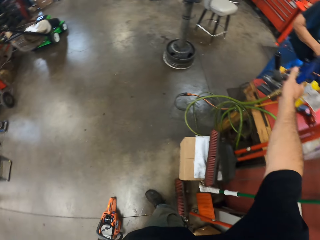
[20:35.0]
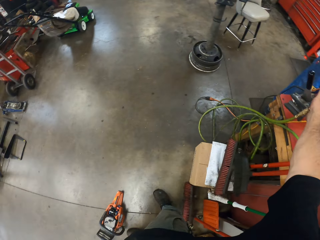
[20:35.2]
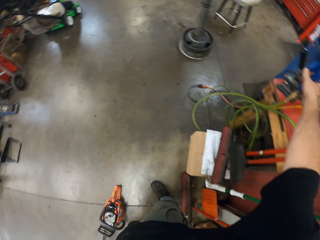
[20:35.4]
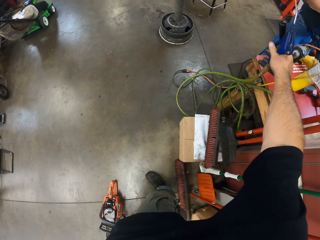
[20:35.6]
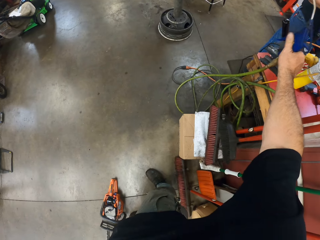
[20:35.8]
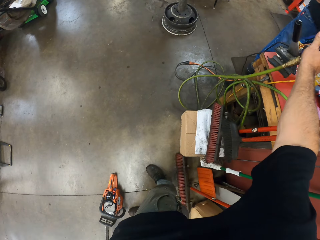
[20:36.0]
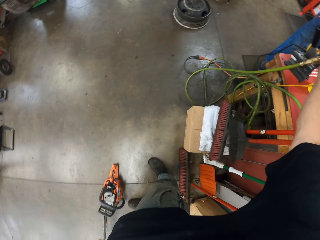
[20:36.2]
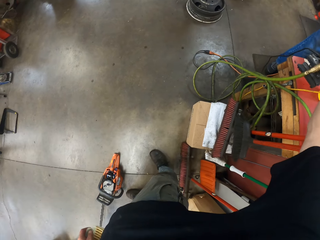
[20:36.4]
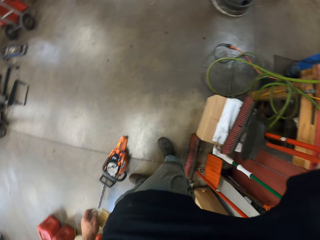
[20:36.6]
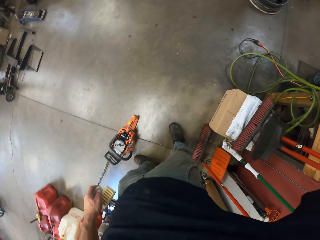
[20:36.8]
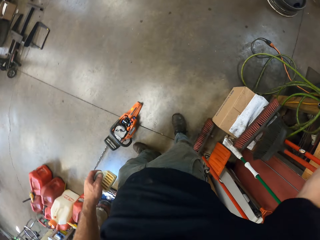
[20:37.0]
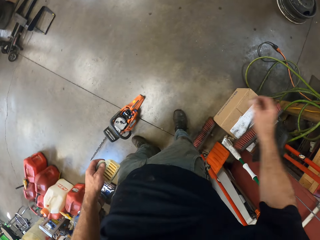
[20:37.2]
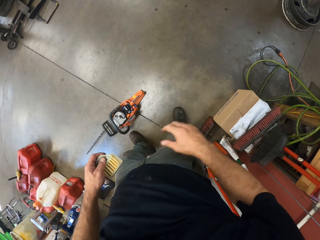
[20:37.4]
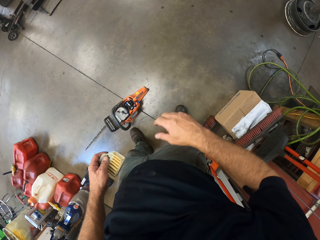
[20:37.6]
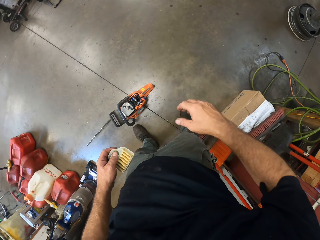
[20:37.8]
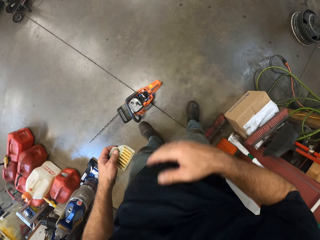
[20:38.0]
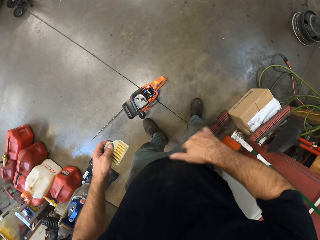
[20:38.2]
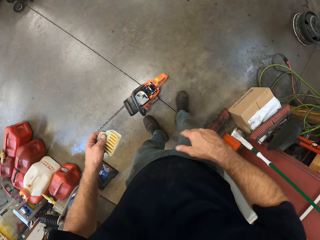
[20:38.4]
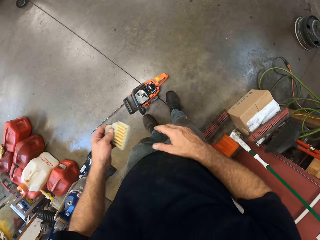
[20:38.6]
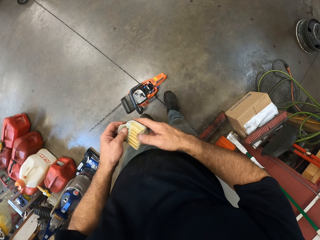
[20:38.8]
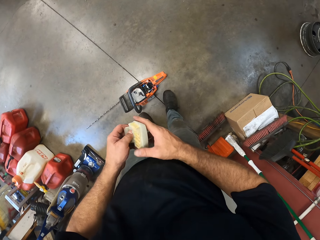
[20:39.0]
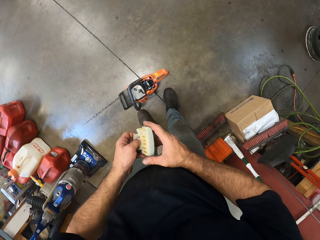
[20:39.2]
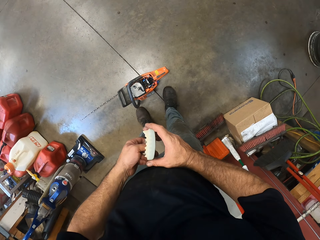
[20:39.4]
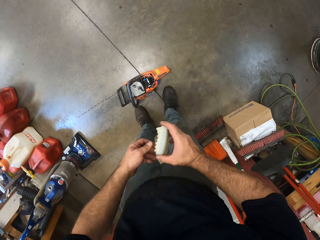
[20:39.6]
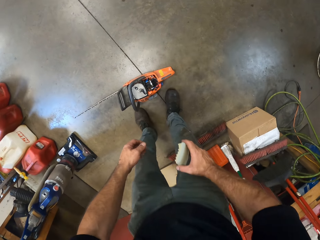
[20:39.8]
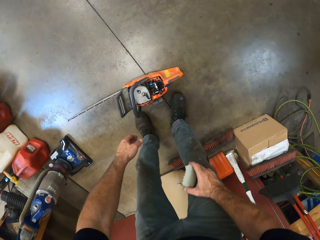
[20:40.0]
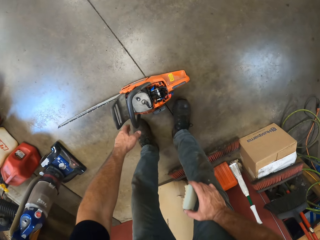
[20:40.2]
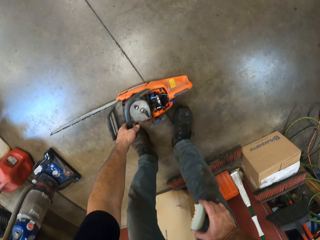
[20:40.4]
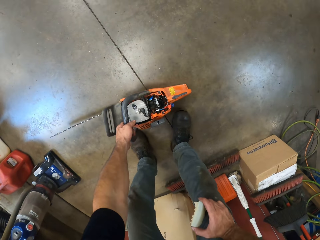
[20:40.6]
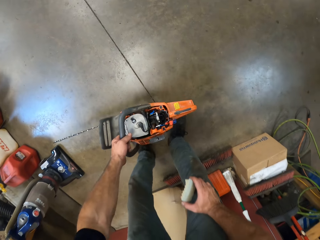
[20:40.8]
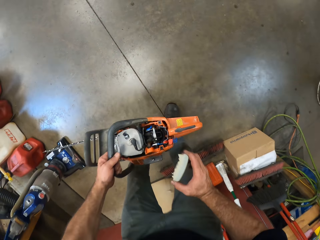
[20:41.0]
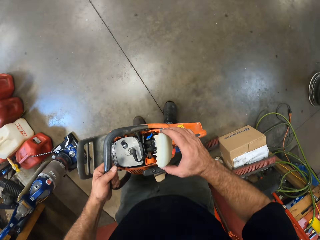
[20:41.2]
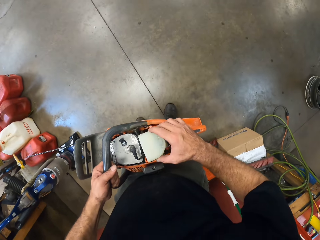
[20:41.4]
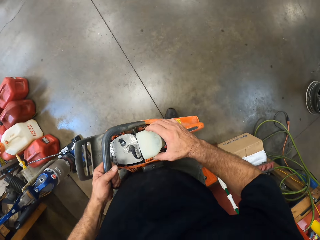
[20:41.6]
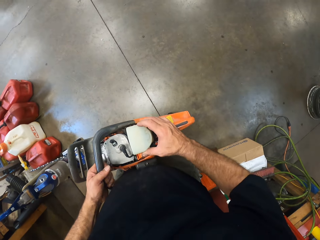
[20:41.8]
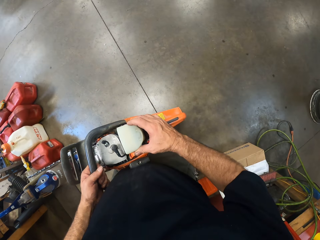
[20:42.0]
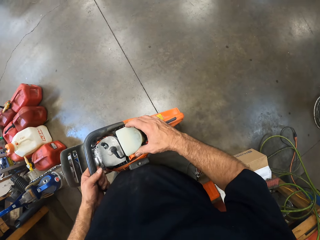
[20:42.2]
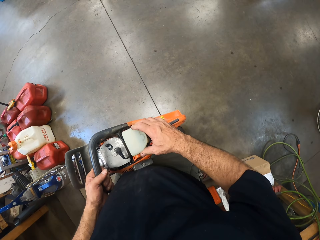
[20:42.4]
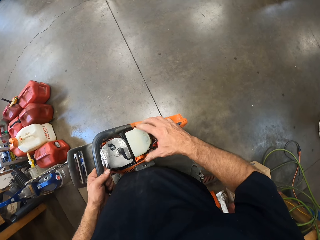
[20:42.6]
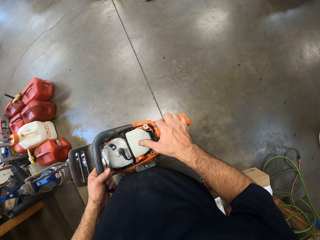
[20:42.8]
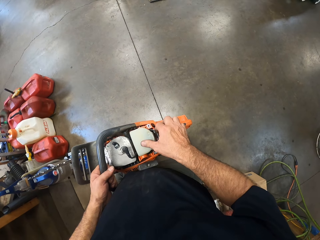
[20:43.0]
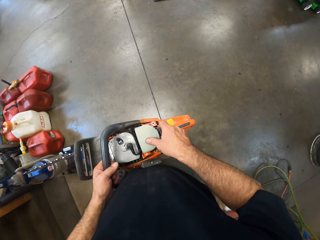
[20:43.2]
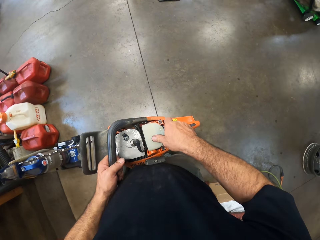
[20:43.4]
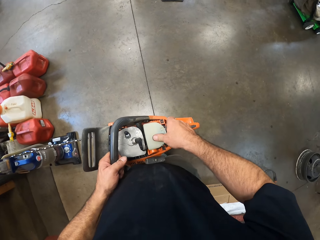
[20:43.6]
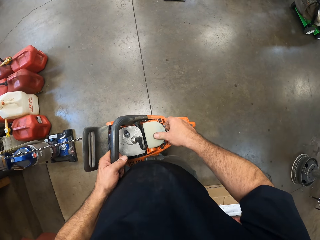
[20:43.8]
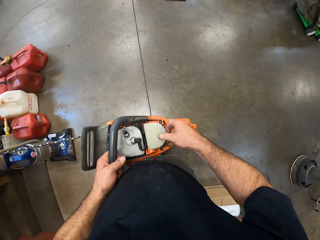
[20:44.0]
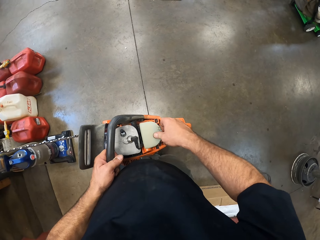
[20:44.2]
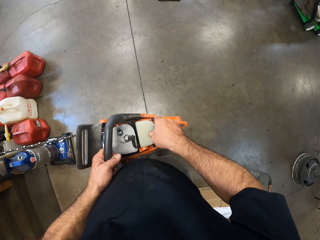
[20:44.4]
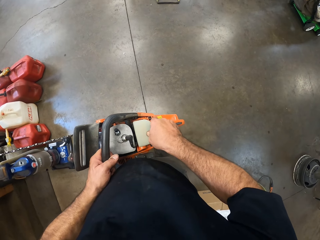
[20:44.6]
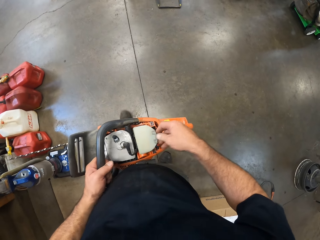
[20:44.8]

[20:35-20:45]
The camera wearer drops the air compressor blow gun on the ready rest with his right hand. He passes the air filter cover from his left hand to his right hand. He picks up the gas powered chain saw from the floor with his left hand. He covers the gas powered chain saw with the air filter cover in his right hand.

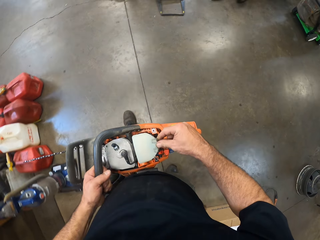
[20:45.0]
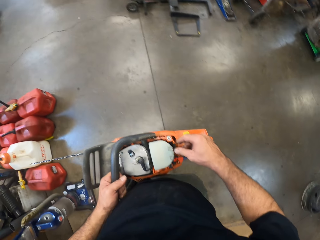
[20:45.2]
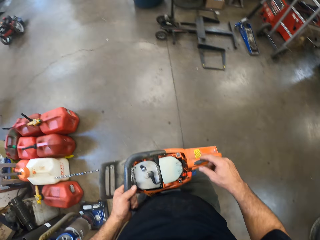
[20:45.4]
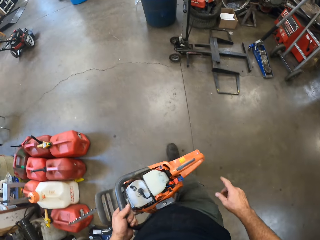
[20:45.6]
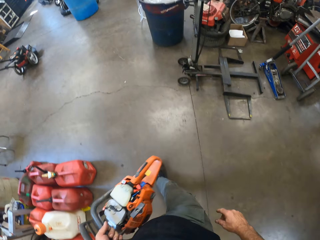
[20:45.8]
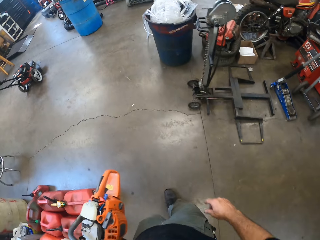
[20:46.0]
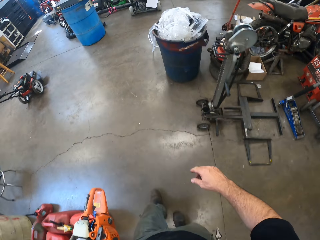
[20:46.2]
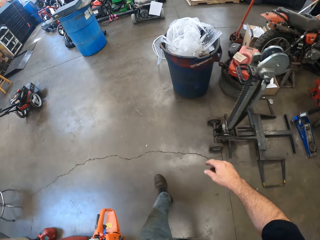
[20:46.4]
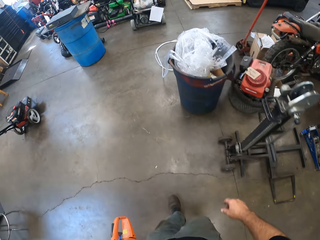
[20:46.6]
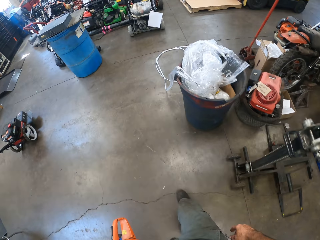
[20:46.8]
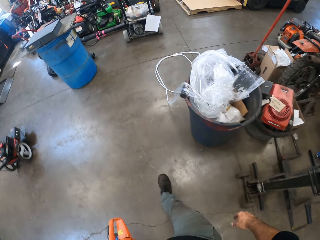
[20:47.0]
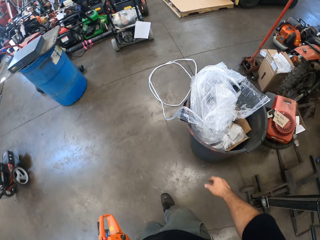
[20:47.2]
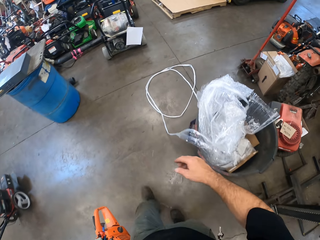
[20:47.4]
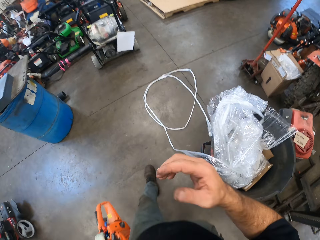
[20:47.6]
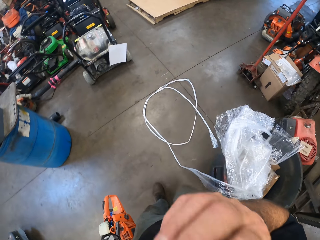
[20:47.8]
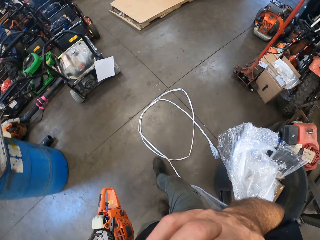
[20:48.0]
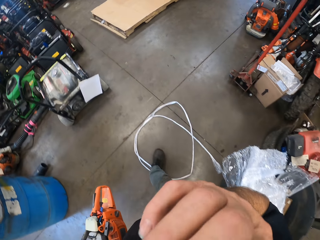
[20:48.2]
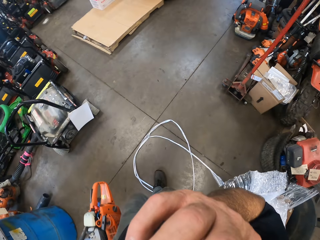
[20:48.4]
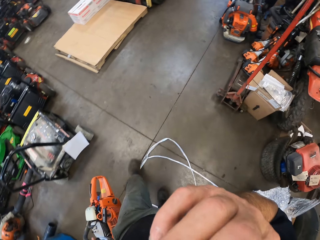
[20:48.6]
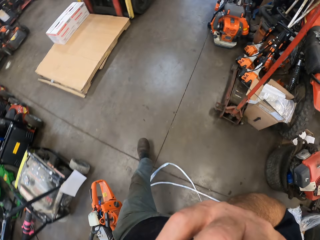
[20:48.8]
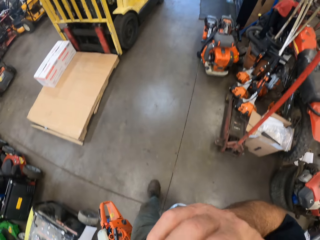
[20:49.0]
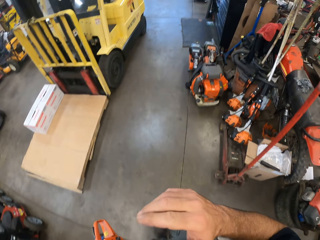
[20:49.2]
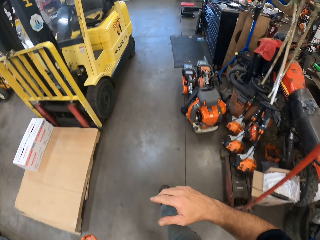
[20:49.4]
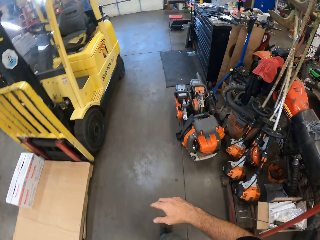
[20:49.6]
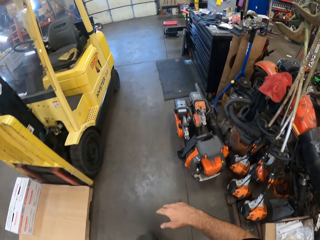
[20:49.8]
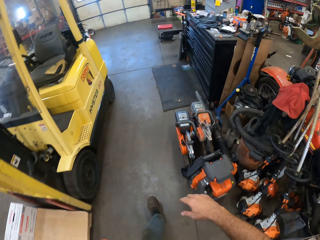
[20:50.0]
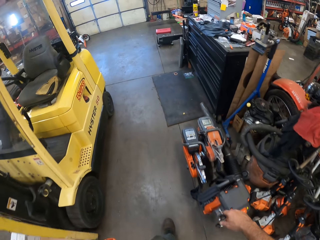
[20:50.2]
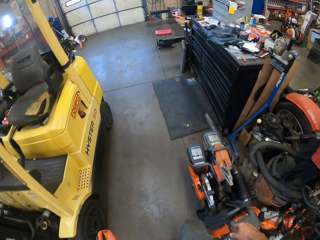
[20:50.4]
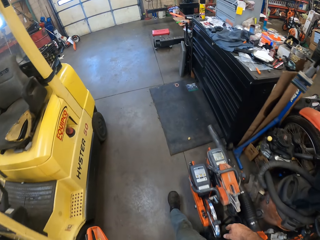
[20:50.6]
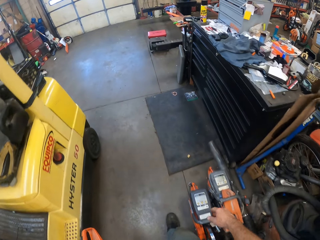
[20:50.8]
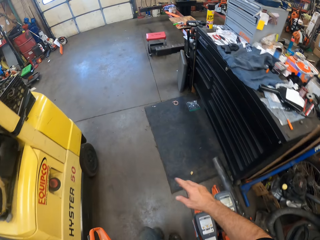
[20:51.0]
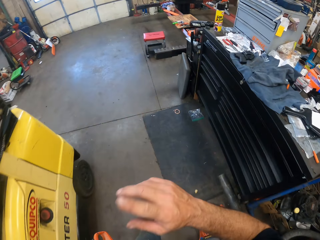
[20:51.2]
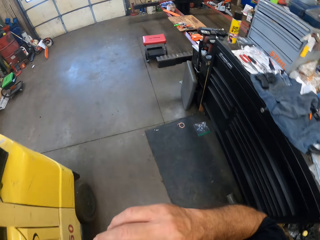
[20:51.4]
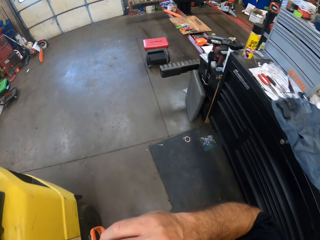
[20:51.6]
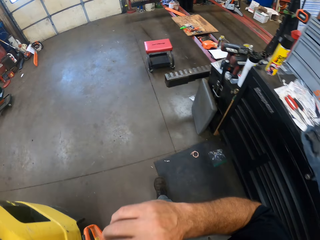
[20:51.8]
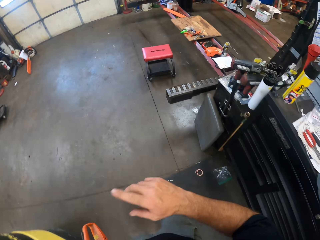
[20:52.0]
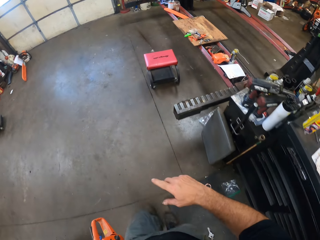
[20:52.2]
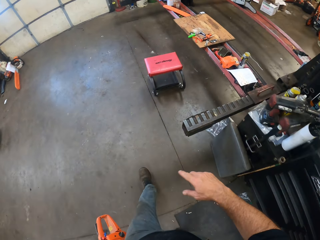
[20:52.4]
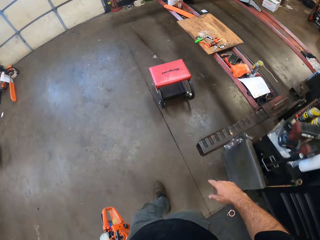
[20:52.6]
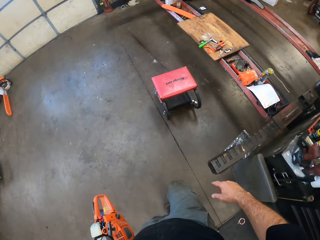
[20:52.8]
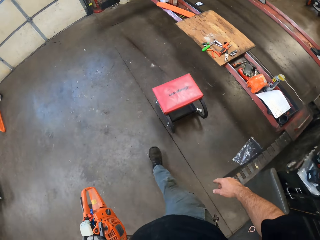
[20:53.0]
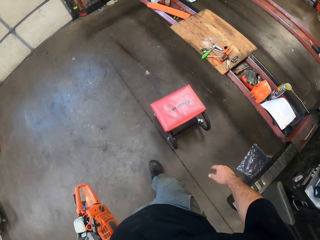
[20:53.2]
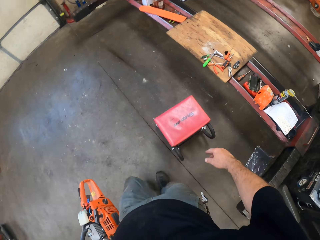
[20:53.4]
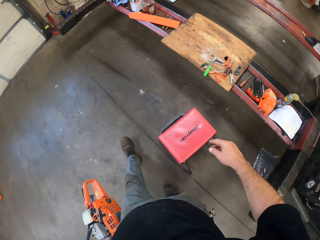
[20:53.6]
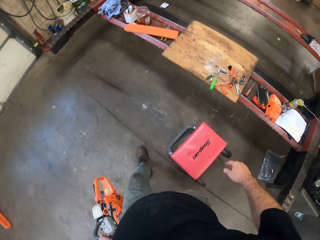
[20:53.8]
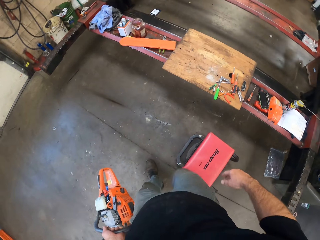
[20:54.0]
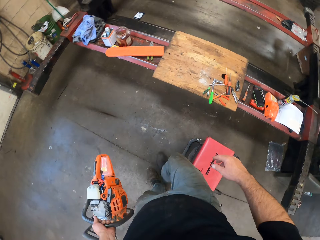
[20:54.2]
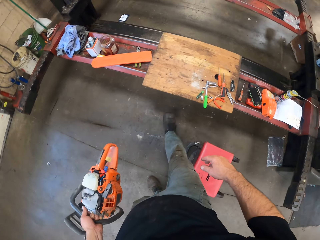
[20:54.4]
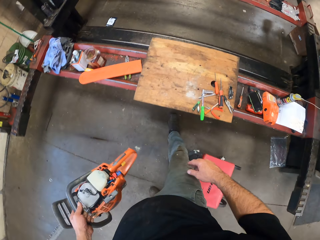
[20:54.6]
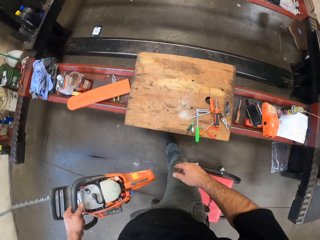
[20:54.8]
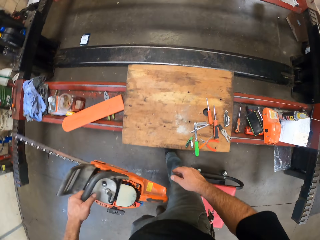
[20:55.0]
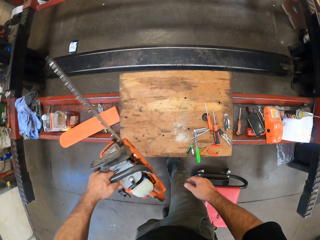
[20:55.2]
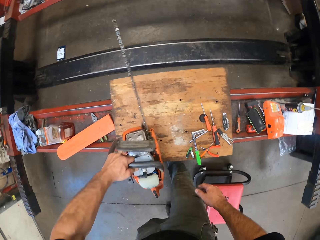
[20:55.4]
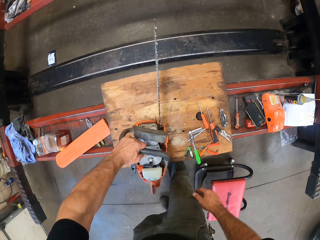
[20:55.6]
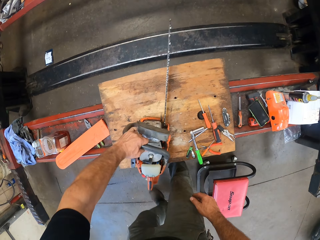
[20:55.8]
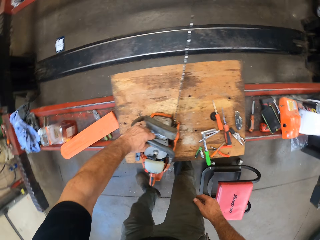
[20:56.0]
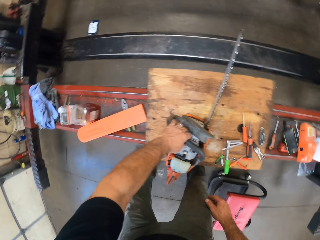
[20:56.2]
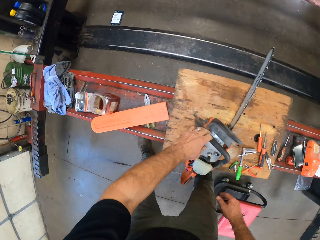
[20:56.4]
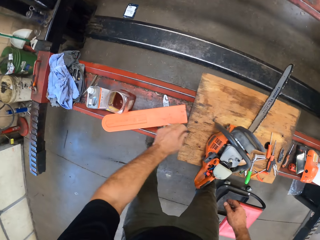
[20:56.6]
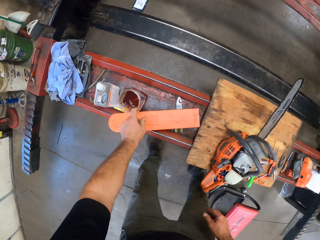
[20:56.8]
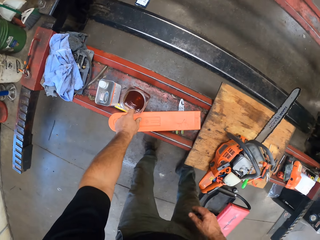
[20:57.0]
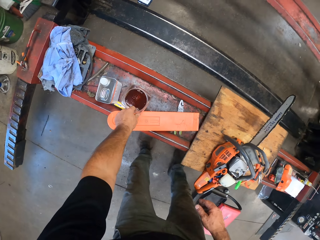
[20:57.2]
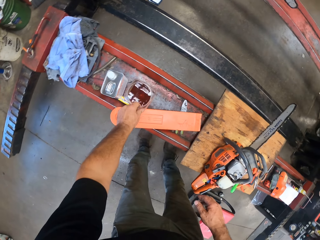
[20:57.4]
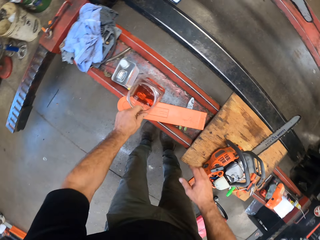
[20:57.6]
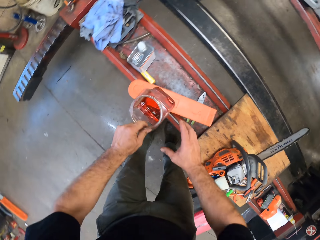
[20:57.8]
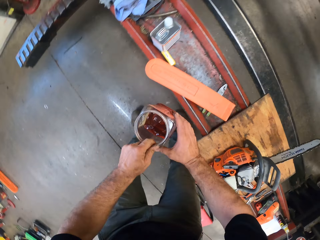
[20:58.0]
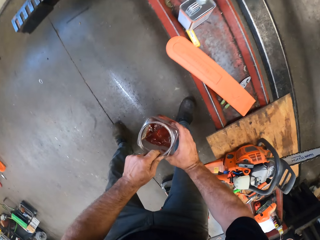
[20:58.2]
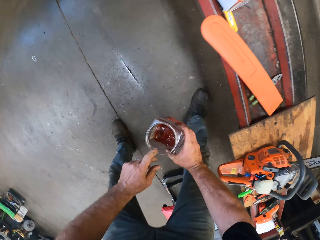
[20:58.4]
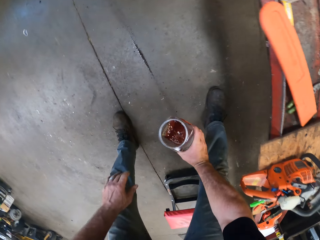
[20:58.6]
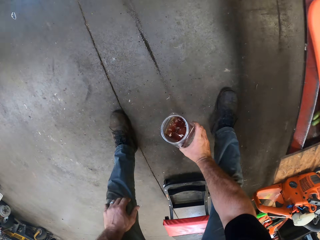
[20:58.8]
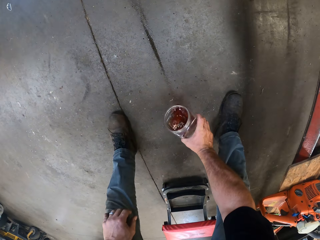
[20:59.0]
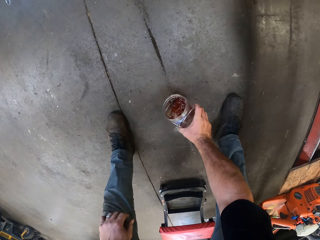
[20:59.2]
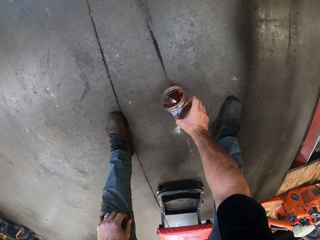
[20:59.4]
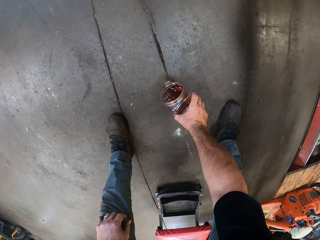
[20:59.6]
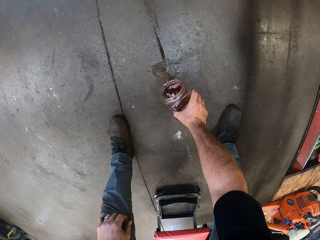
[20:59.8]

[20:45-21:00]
The camera wearer walks towards the bench tool. He touches his face with his right hand. He touches his shirt with his right hand. He drops the gas powered chain saw on the bench tool with his left hand. He picks up a container with something from the bench tool with his left hand. He passes the container from his left hand to his right hand. He pours liquid from the container on the floor with his right hand.
